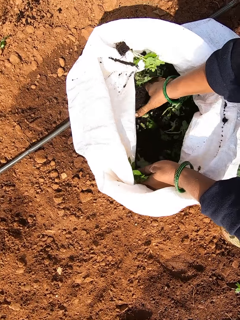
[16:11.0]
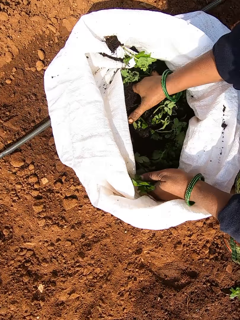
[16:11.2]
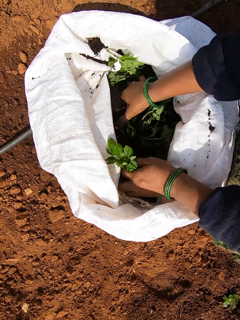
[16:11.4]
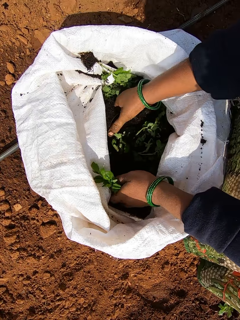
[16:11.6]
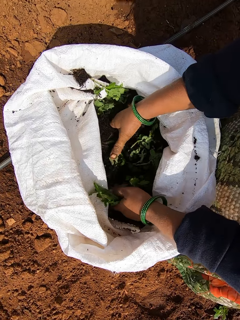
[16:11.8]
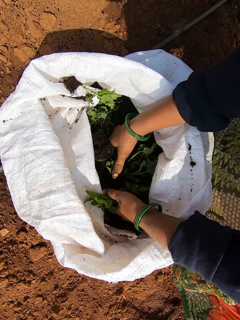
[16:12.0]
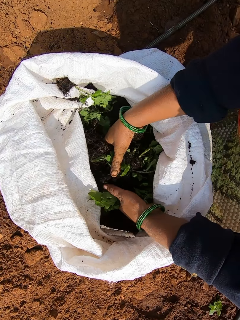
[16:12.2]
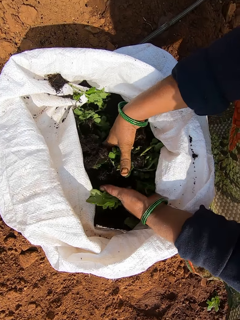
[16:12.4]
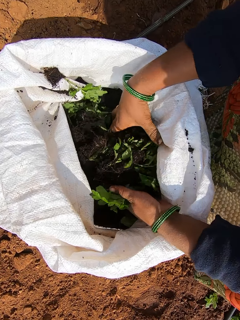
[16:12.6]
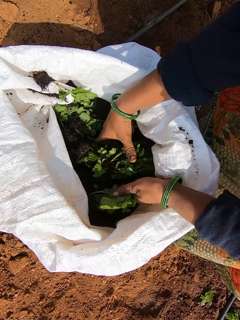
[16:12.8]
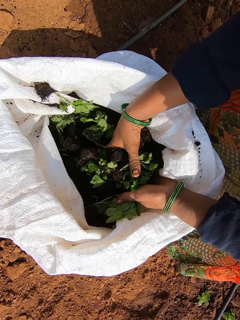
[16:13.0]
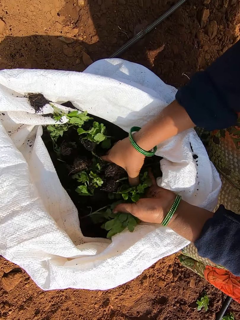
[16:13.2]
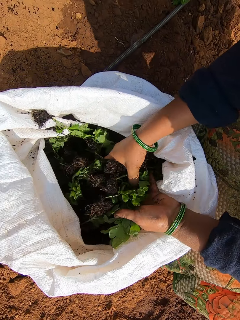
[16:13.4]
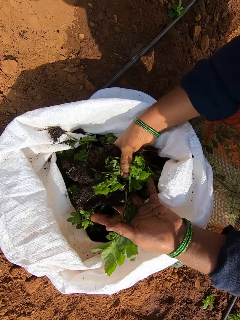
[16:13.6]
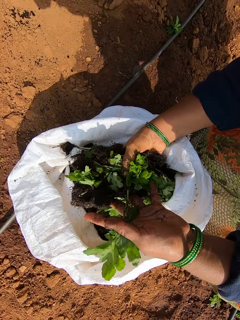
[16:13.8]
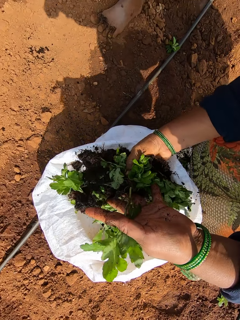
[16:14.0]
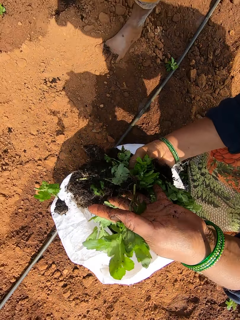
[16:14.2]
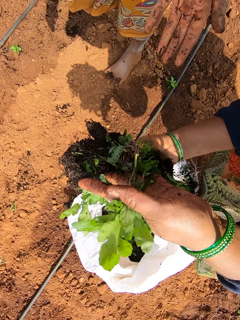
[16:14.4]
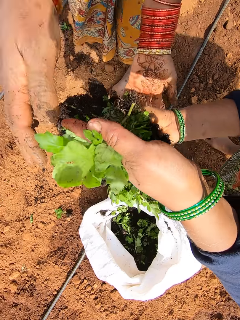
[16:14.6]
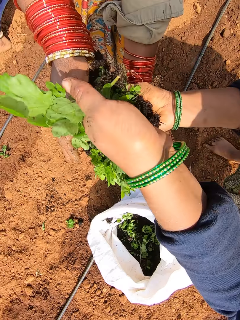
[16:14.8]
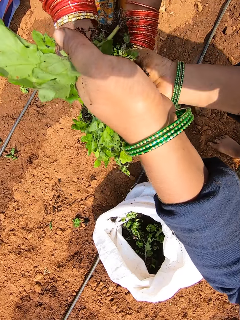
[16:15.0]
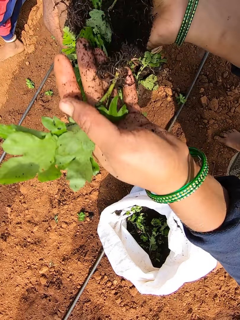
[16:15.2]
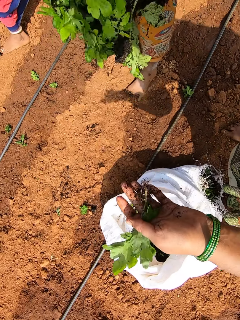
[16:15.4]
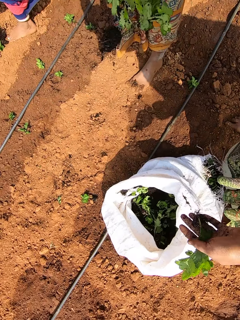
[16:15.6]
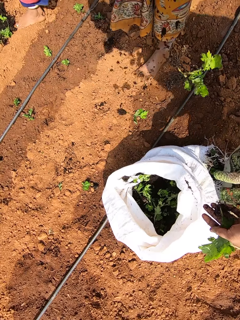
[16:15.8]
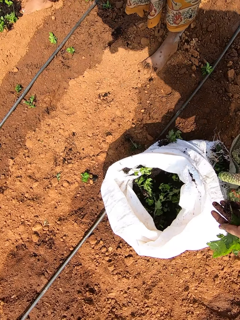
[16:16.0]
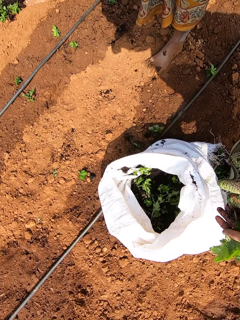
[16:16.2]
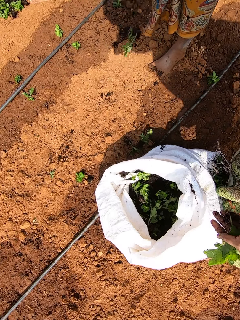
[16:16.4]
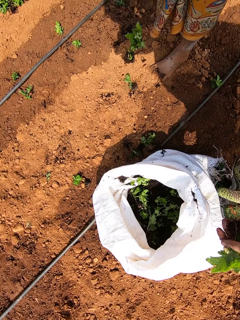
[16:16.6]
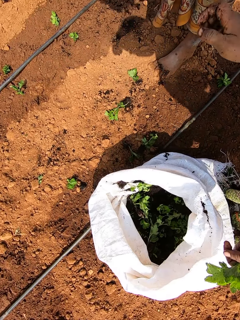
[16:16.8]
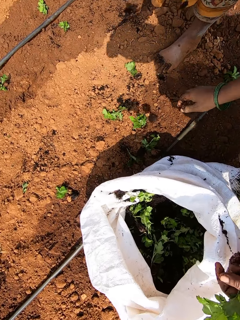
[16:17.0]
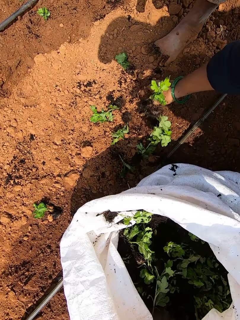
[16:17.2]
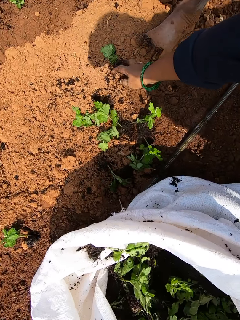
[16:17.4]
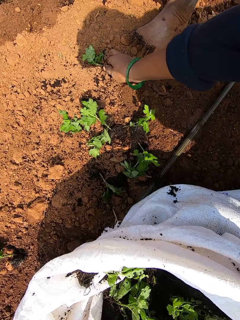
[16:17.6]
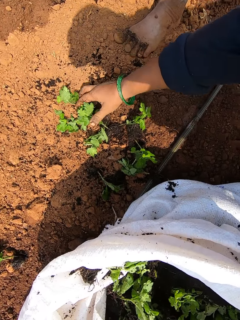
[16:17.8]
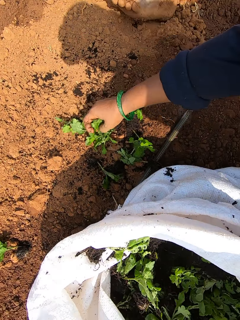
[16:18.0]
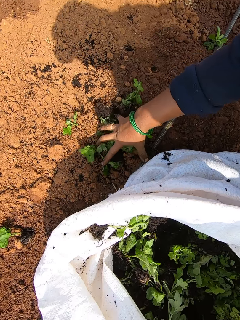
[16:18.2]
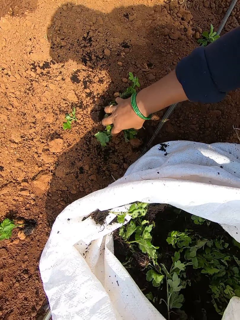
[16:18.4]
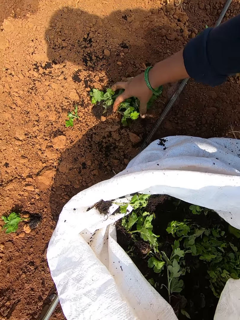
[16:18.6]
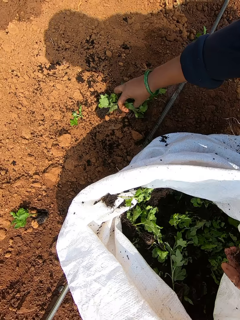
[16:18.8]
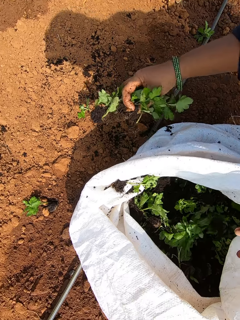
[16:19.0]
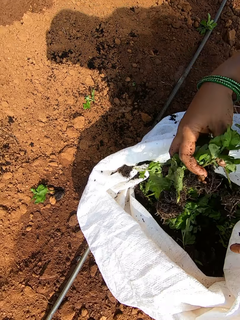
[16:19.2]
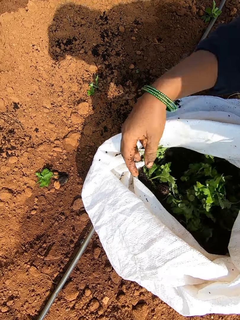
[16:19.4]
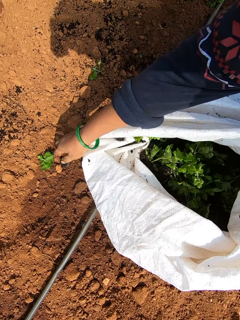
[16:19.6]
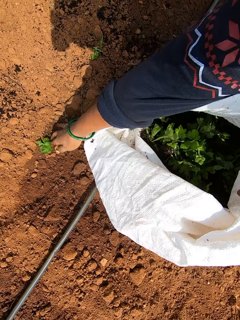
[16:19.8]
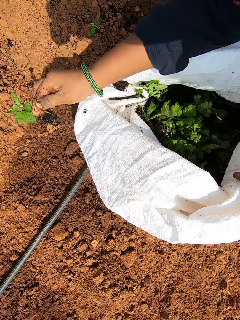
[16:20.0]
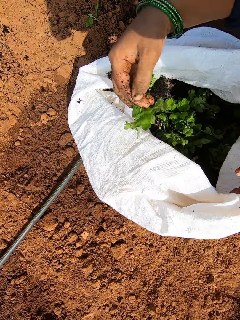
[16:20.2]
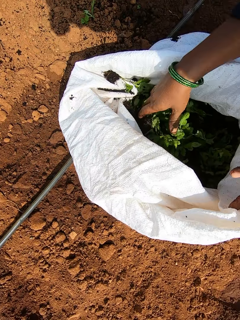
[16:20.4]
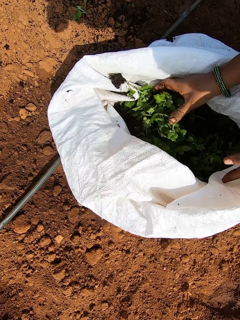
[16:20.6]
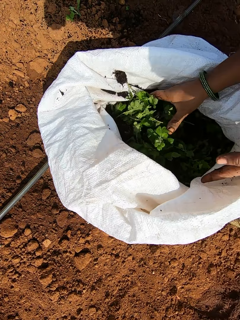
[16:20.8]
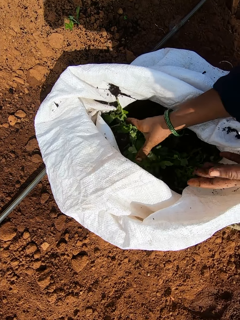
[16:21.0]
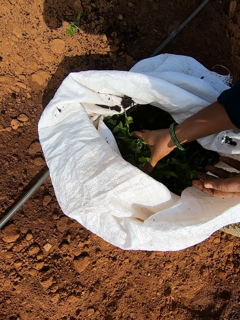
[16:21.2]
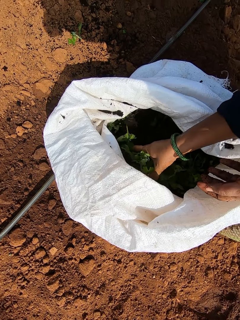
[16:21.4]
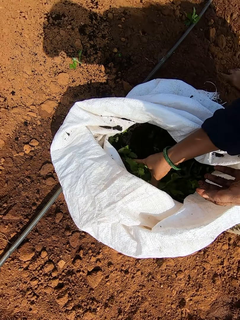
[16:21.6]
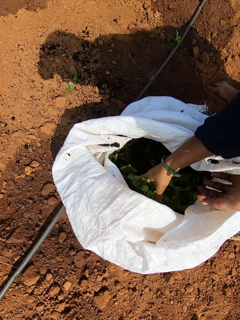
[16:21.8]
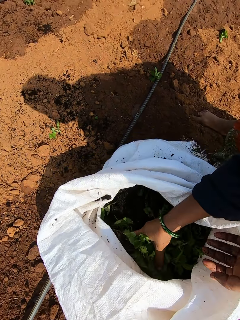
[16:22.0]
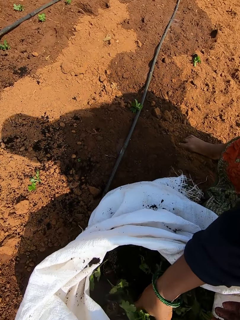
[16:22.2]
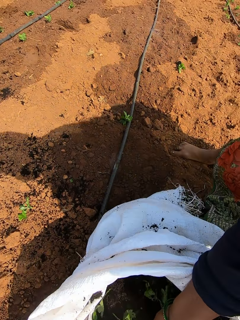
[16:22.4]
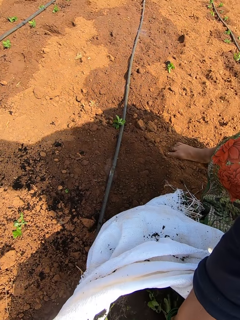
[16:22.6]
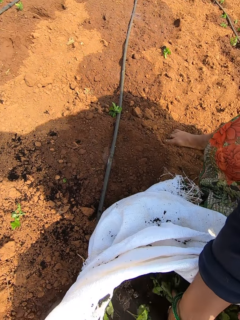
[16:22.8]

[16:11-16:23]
The camera wearer takes vegetables from the sack of vegetables with both hands. She distributes the seedlings. She passes the vegetables to a woman. The woman collects the vegetables from the camera wearer with both hands. The camera wearer picks the vegetables from the ground with her right hand. She drops the vegetables in the sack of vegetables on the ground with her right hand. She picks the vegetable from the ground with her right hand. She drops the vegetable in the vegetables sack on the ground with her right hand. She takes vegetables from the sack of vegetables with her right hand.

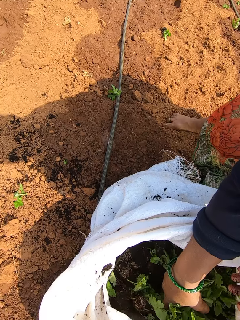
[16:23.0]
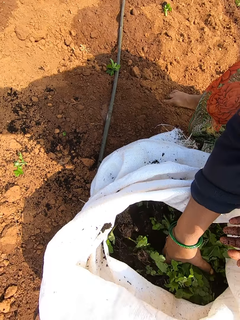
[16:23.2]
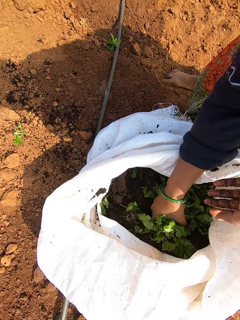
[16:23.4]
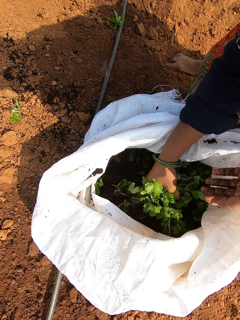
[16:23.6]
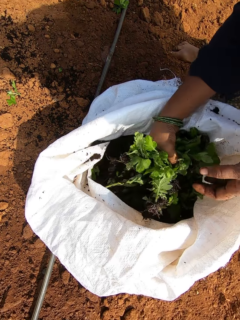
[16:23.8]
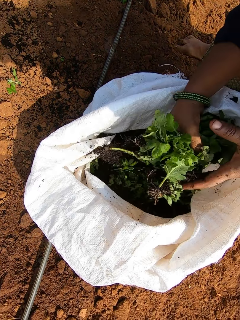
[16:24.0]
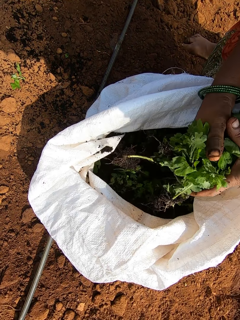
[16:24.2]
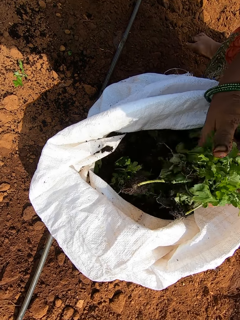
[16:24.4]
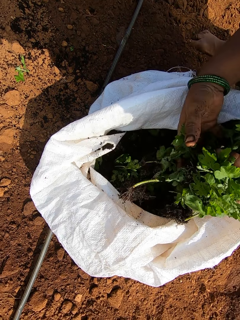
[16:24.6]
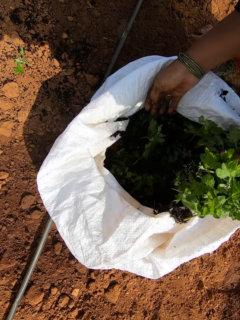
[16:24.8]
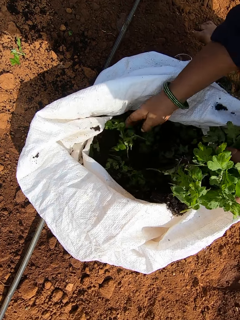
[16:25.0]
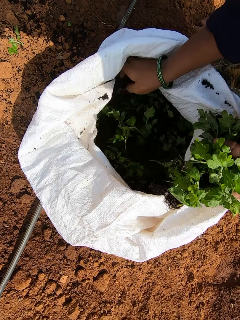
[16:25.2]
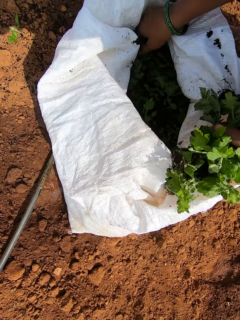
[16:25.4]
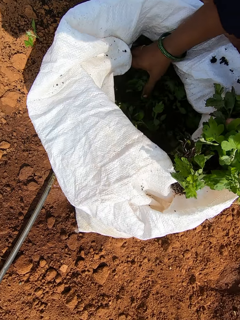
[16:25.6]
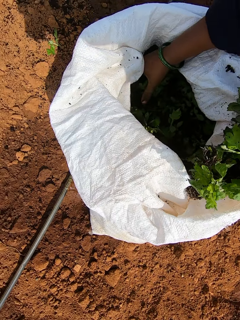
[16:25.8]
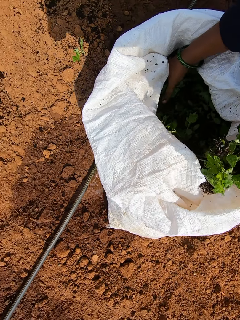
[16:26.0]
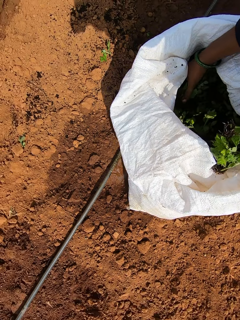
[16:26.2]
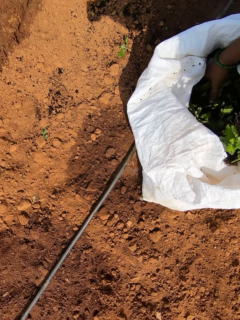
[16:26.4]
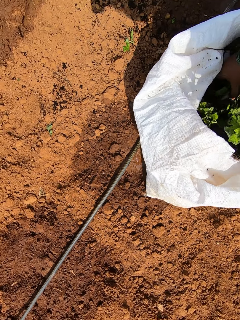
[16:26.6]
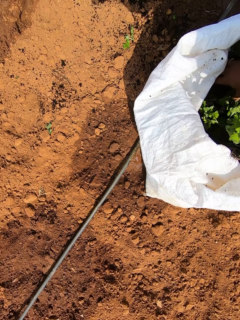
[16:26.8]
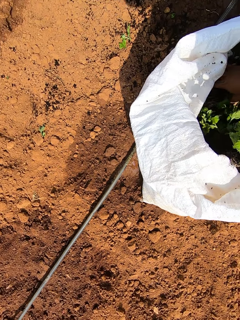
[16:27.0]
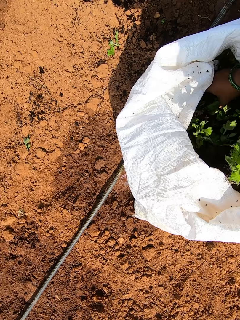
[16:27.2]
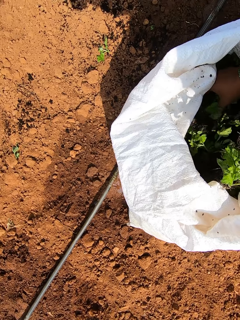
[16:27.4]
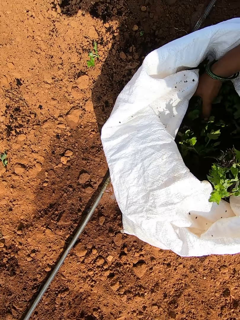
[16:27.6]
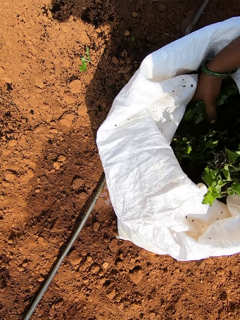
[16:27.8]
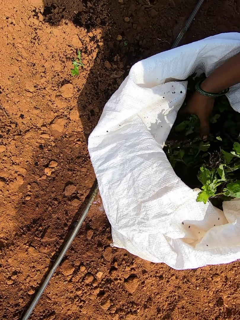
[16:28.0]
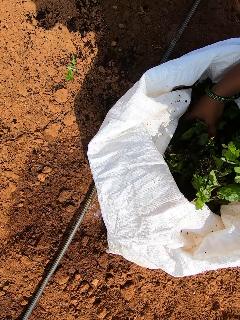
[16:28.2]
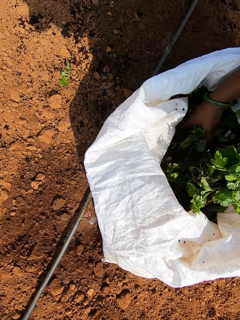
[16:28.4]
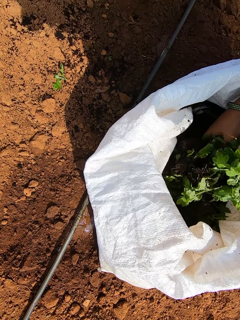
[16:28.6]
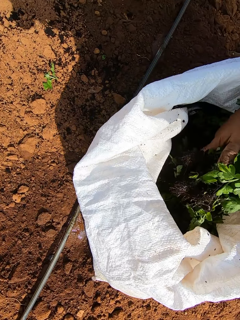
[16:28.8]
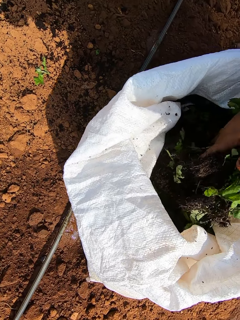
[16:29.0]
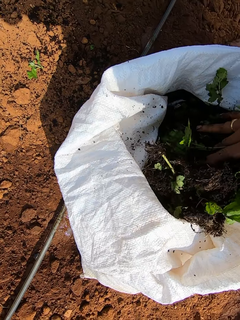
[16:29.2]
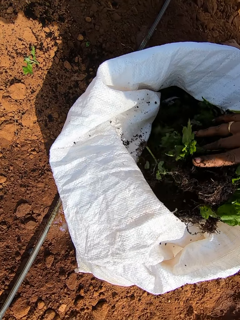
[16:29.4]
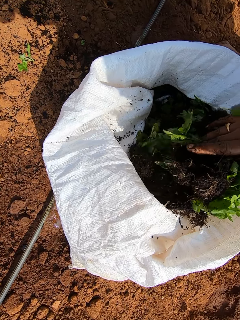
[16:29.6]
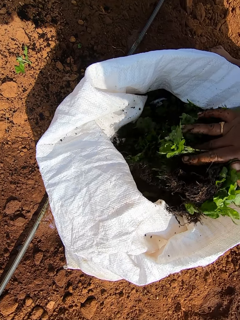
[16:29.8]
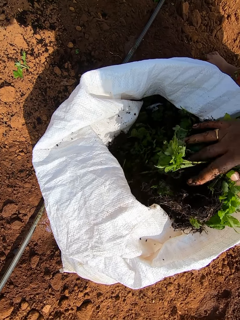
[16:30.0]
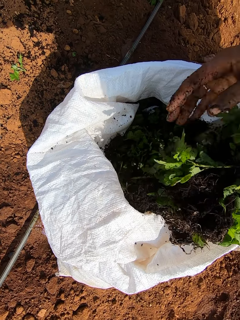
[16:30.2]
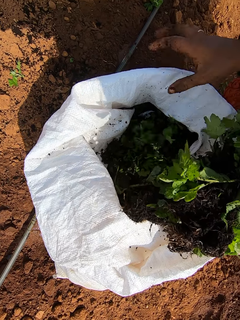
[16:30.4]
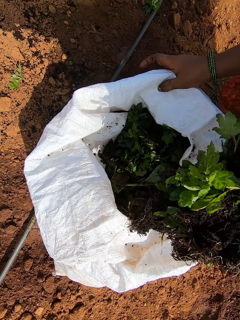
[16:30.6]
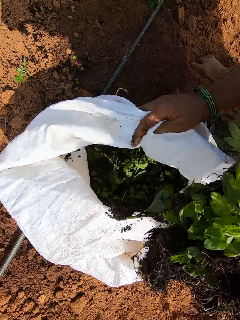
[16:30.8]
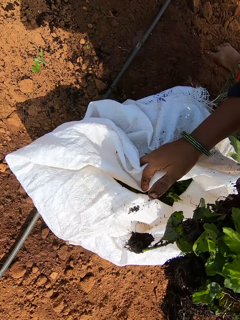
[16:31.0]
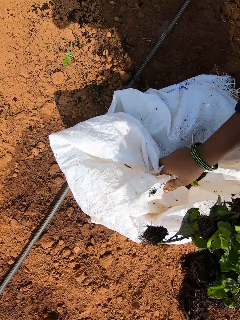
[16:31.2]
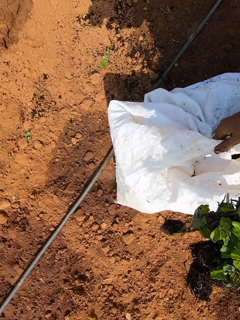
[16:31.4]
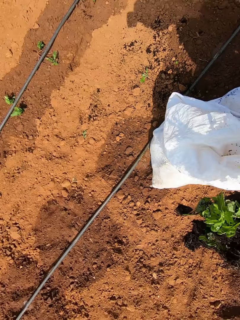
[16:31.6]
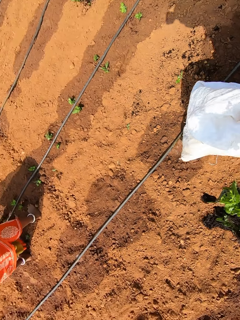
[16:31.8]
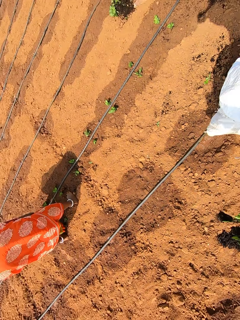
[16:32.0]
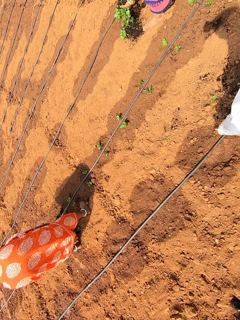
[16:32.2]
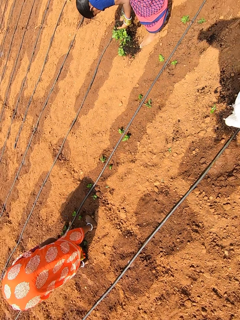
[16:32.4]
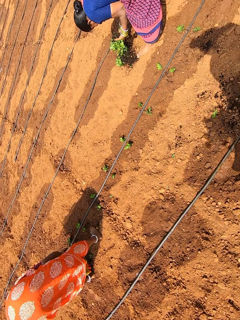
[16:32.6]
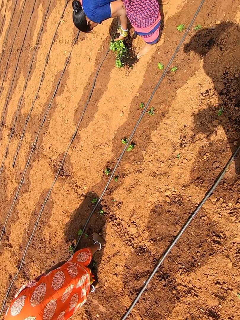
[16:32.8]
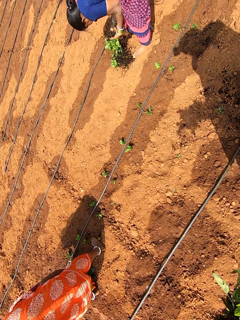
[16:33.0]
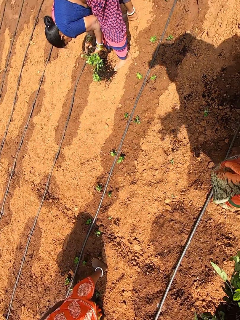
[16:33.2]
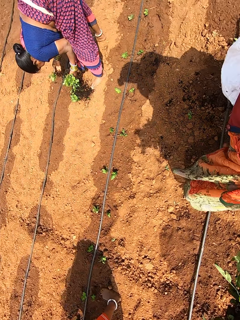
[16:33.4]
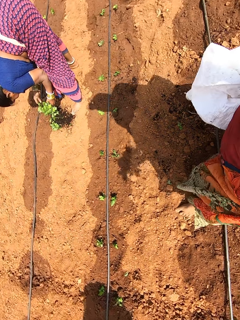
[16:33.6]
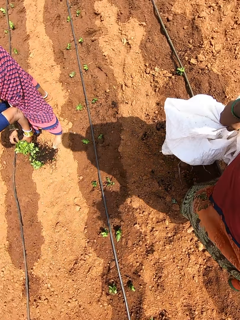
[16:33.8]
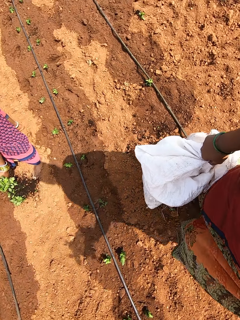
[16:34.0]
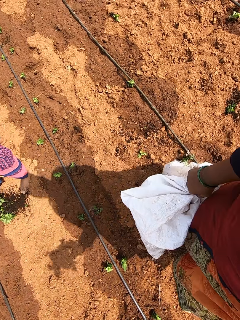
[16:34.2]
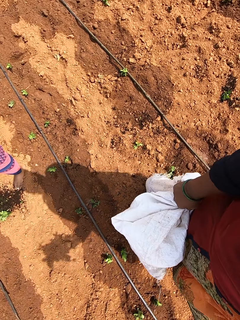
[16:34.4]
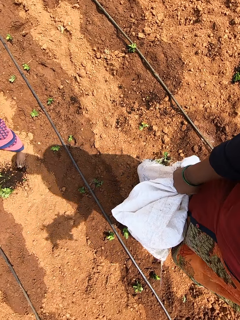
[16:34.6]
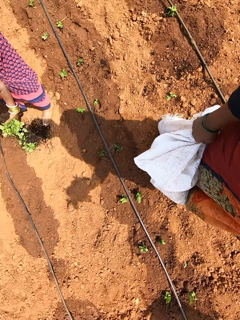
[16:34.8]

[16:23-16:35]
The camera wearer passes the vegetables in her right hand to her left hand. She takes vegetables from the sack of vegetables with her right hand. She passes the vegetables in her right hand to her left hand. She carries the sack of vegetables from the ground with her right hand.
